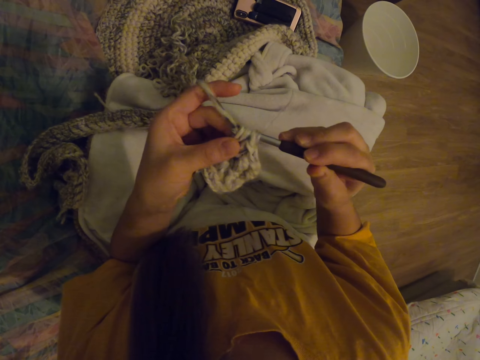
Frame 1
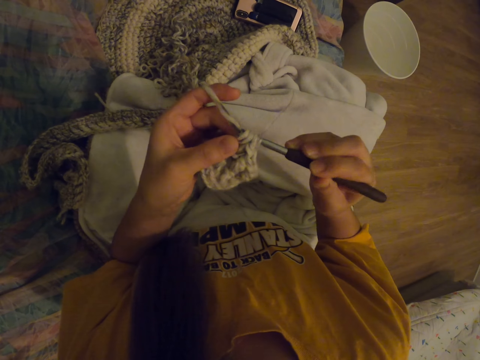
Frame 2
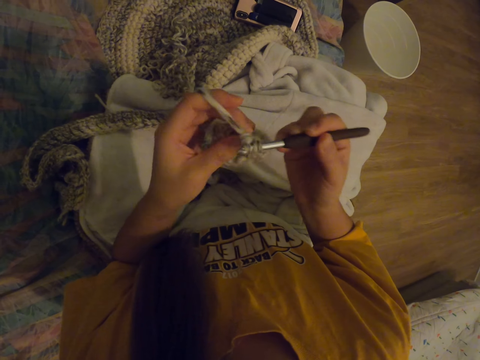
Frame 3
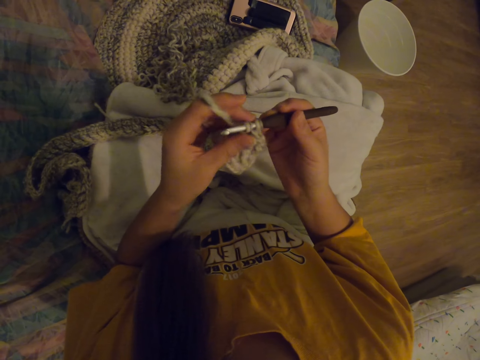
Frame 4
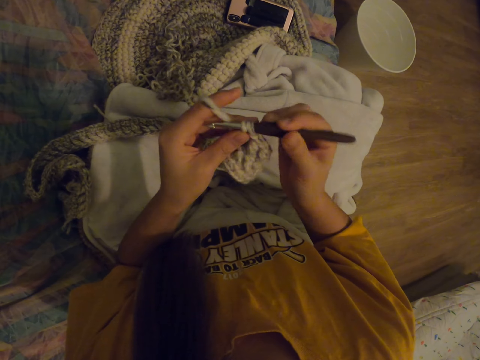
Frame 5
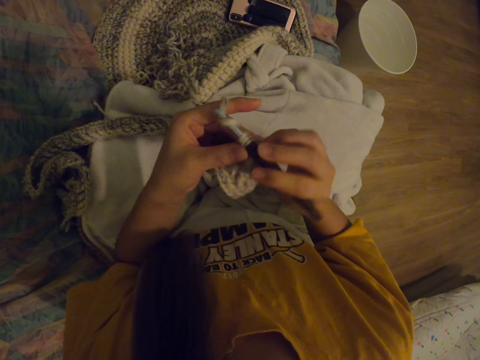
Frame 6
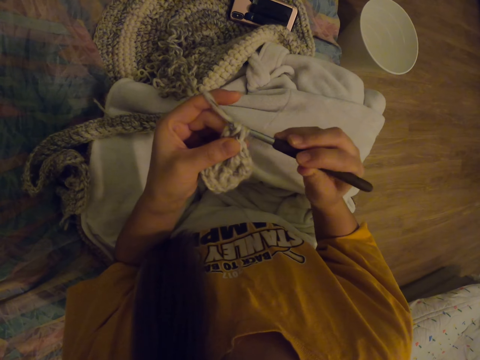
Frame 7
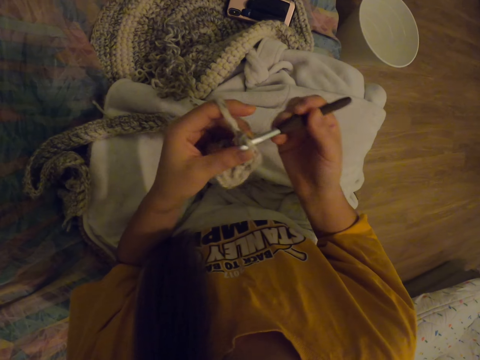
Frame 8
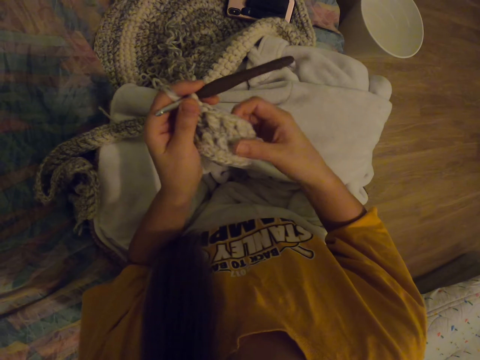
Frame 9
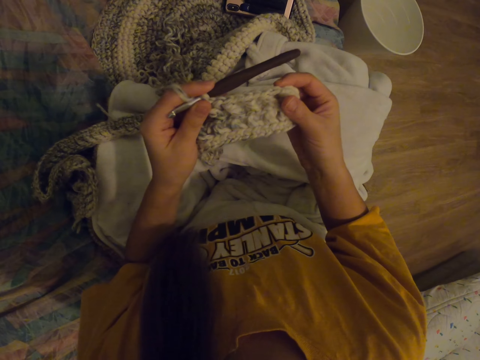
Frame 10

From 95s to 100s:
The camera wearer puts the thread on the needle. They knit.

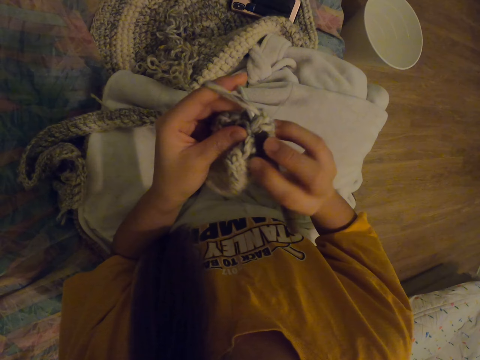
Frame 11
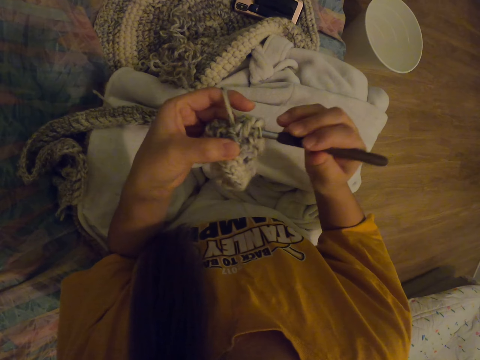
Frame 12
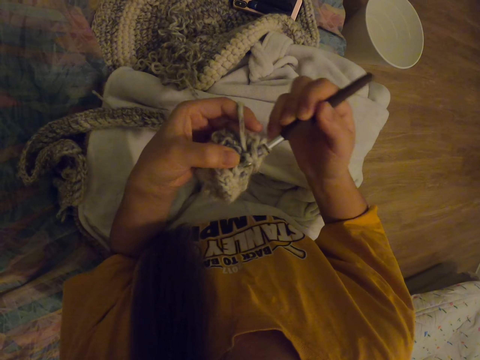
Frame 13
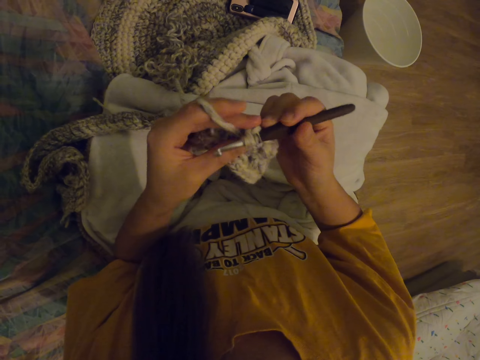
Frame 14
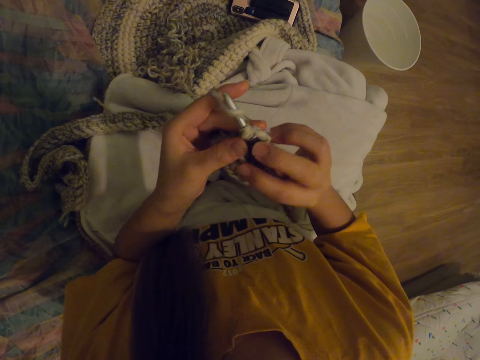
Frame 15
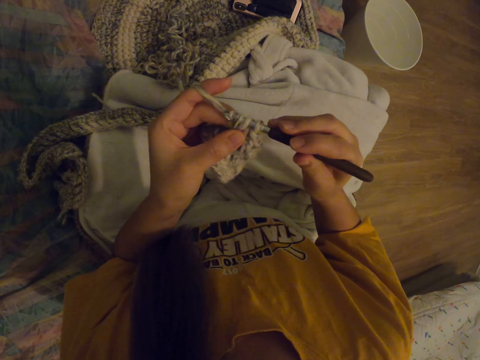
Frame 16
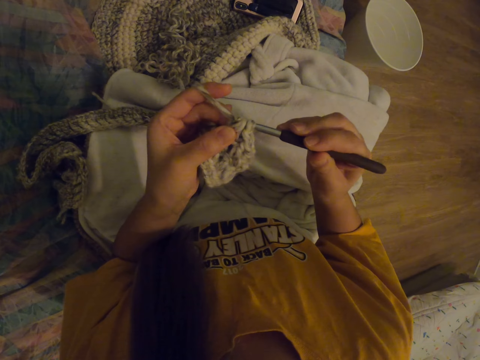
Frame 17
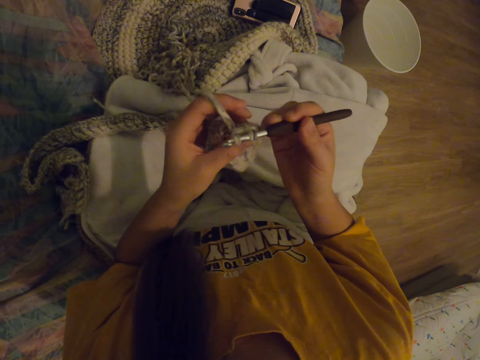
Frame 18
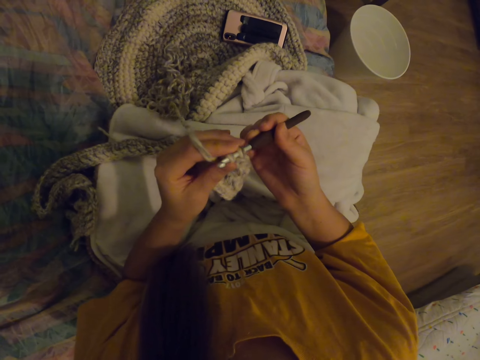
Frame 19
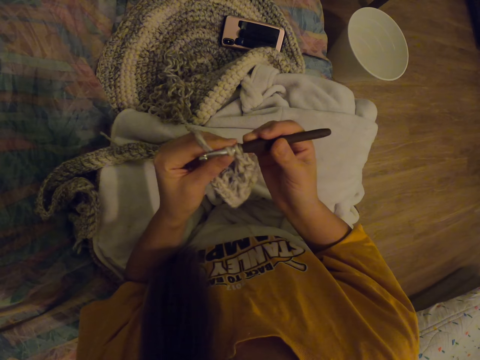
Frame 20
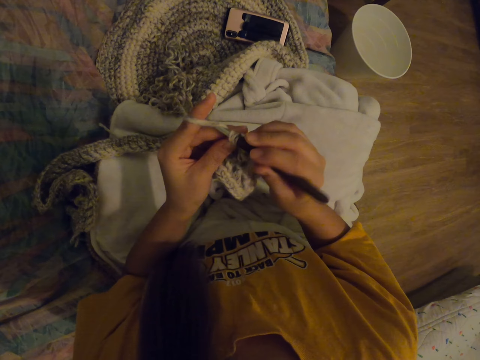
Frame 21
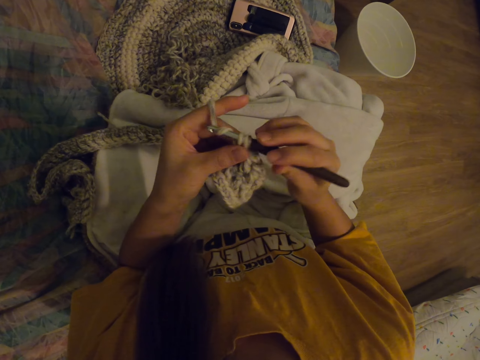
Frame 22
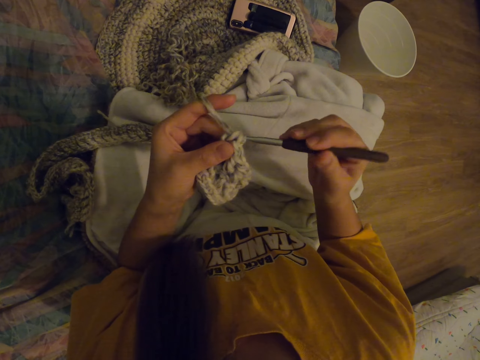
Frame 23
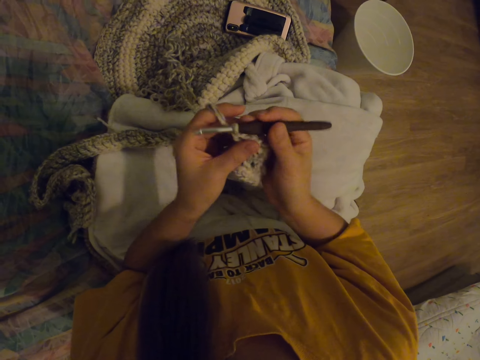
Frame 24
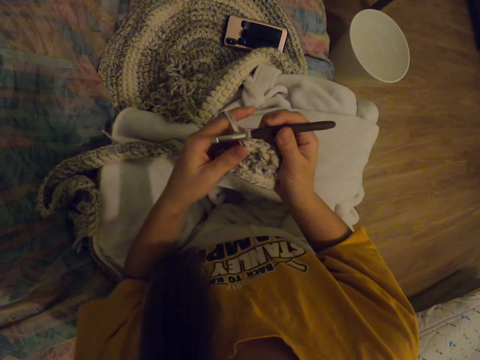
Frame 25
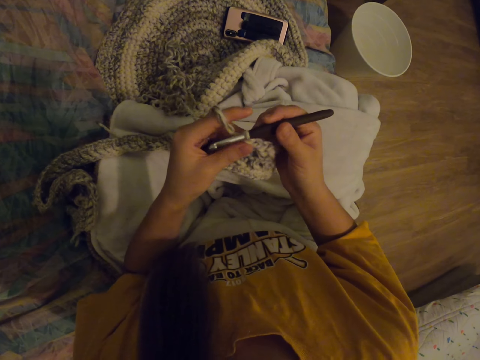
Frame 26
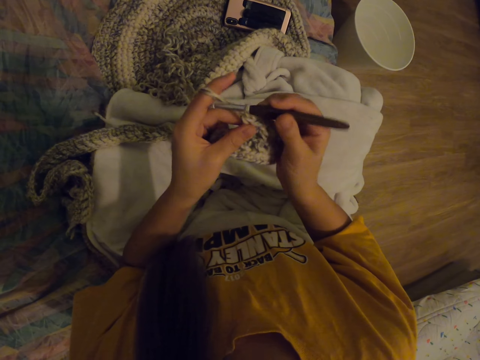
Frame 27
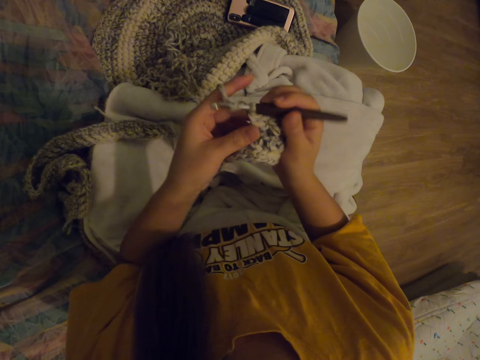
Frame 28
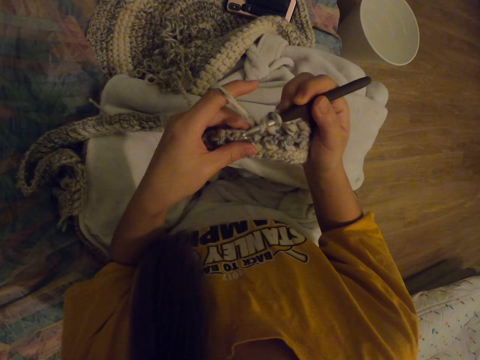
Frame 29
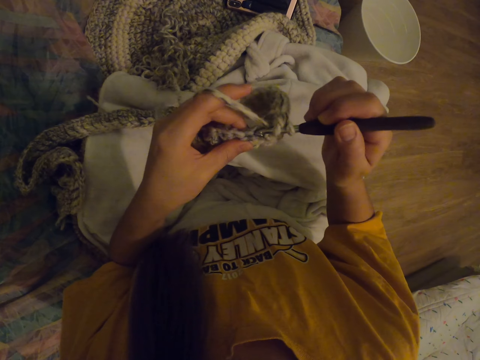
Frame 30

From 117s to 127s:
The camera wearer puts the thread on the needle. They knit. They put the thread on the needle. They knit.

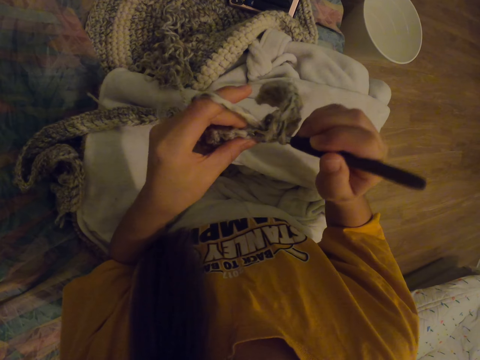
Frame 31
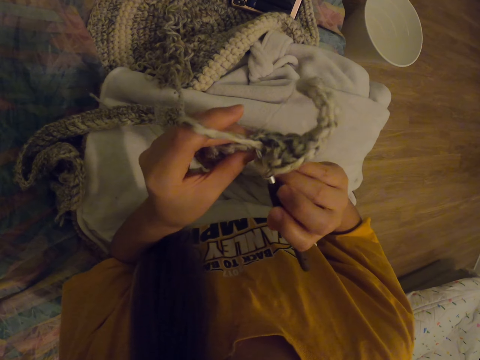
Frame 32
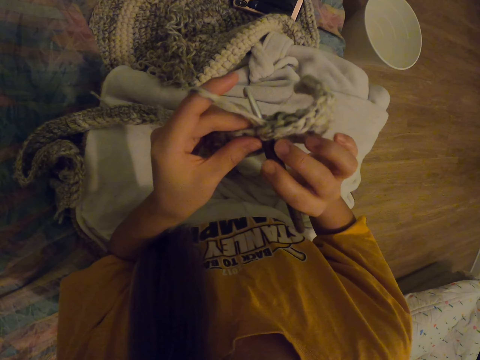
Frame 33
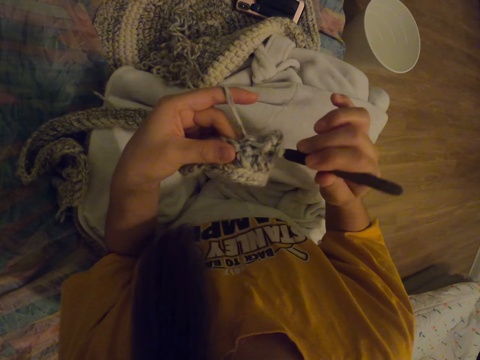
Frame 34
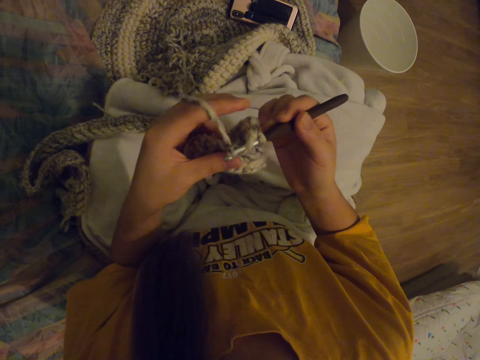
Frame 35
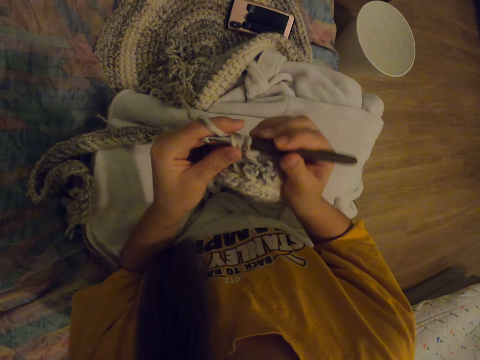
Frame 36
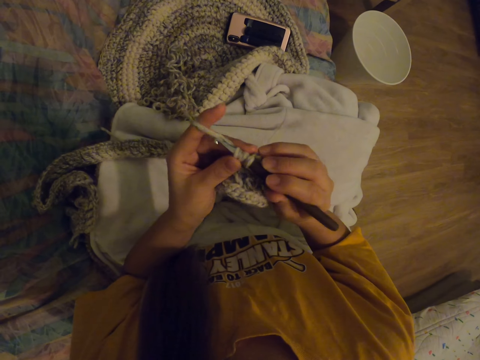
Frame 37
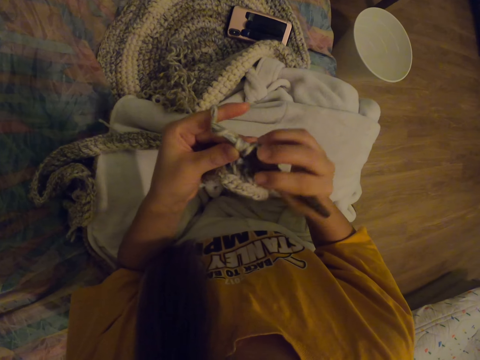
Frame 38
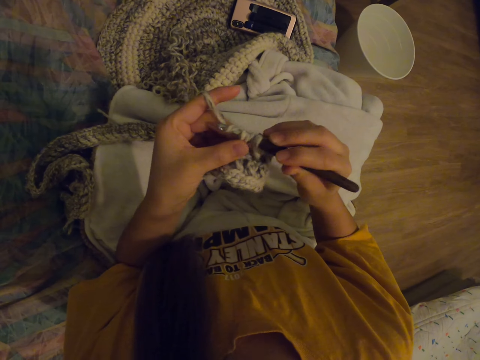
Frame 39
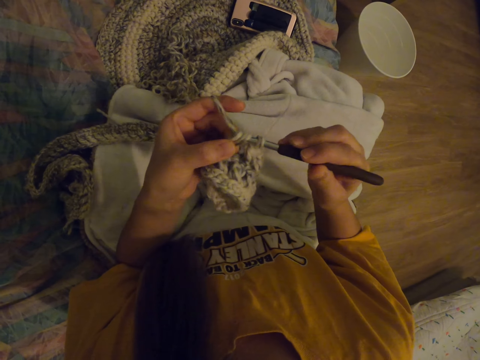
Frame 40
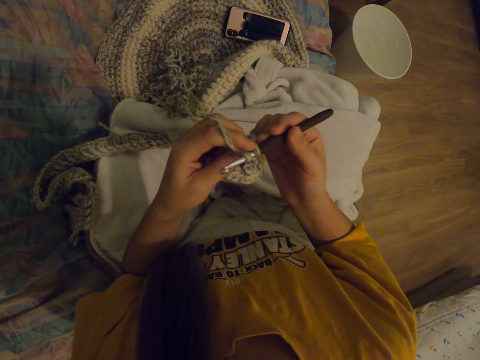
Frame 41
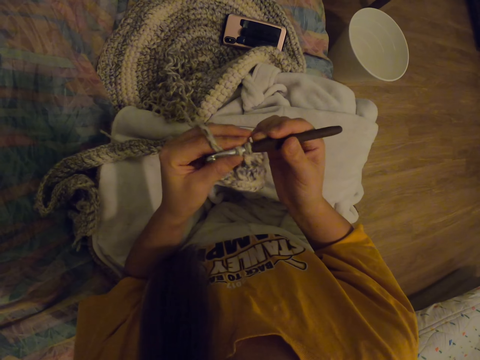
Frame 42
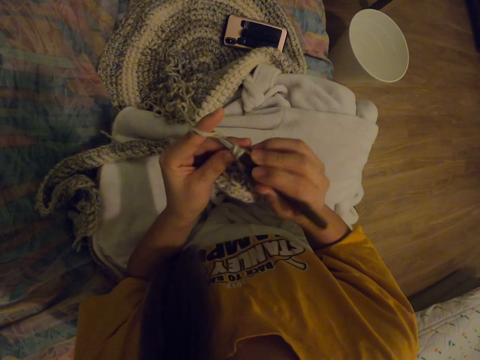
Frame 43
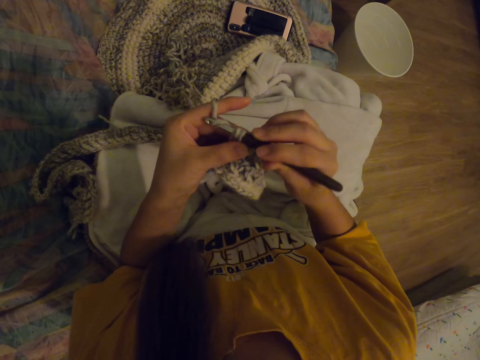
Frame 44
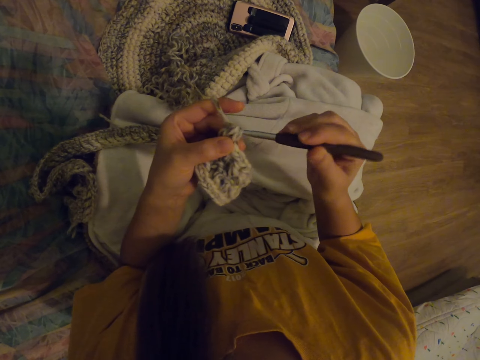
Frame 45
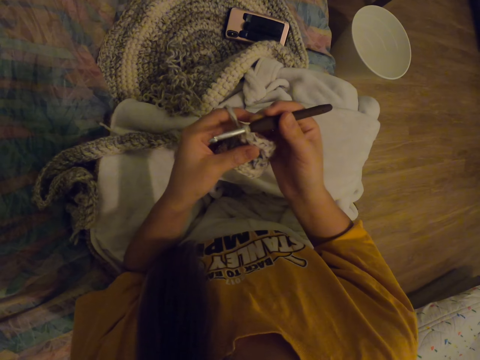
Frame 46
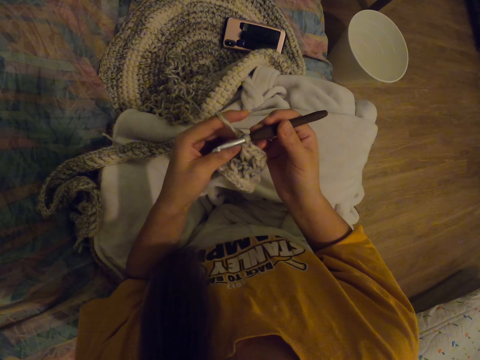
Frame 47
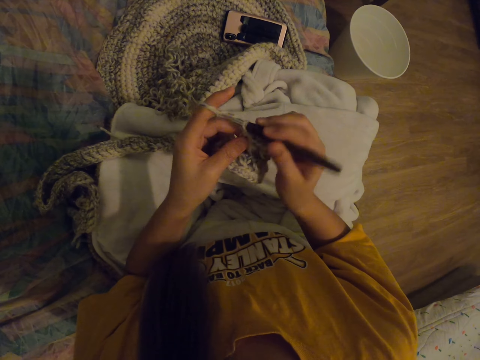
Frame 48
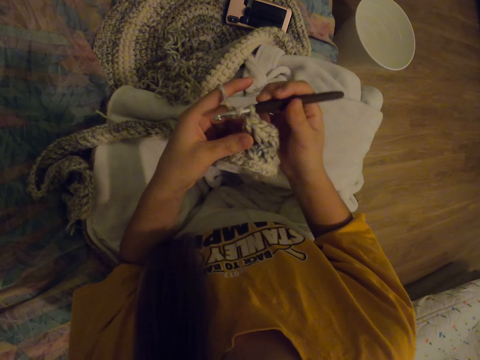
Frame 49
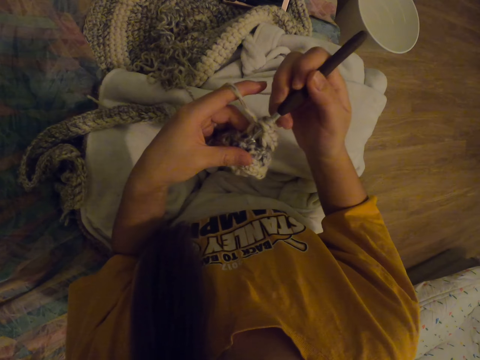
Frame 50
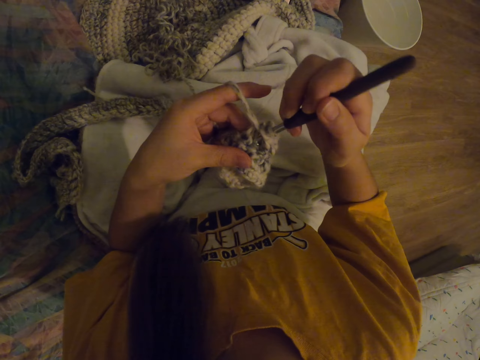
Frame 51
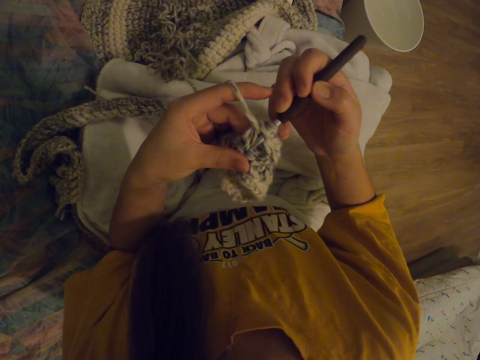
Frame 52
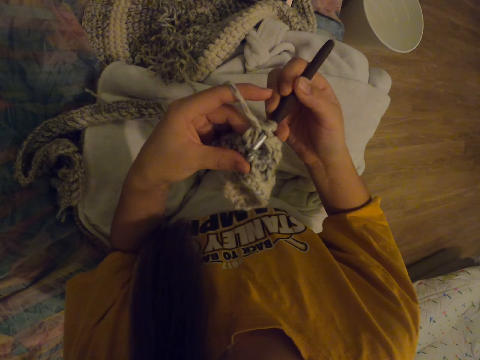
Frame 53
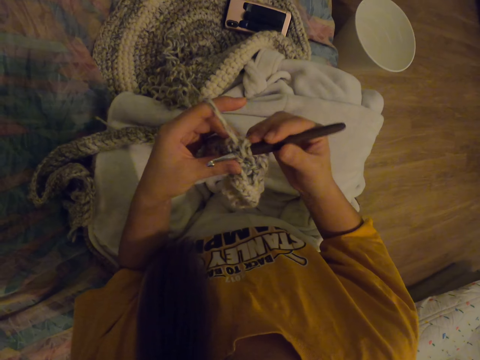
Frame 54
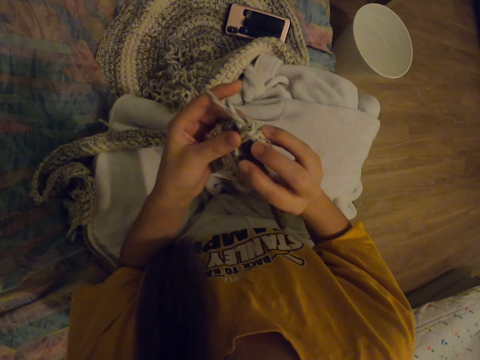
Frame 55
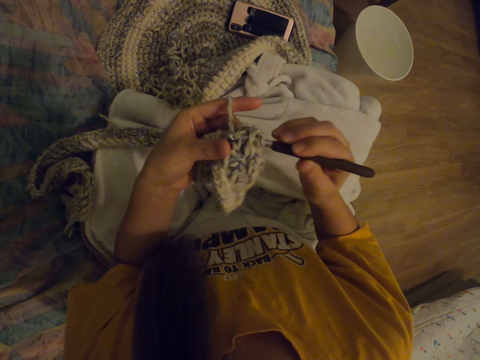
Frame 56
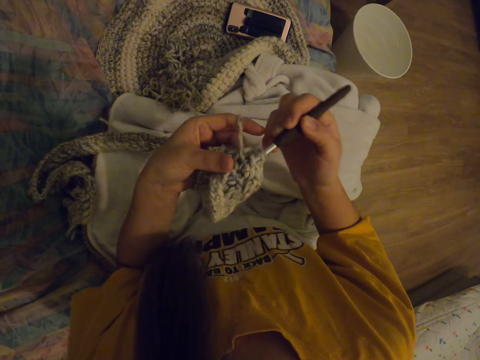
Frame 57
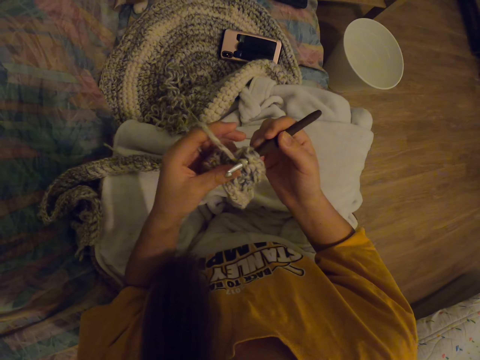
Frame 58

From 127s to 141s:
The camera wearer puts the thread on the needle. They knit. They put the thread on the needle. They knit.
